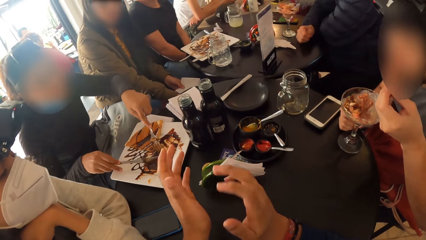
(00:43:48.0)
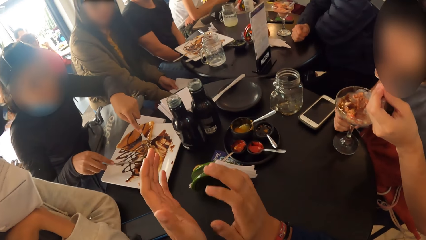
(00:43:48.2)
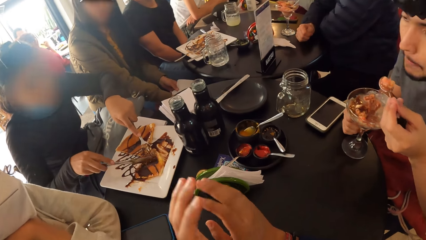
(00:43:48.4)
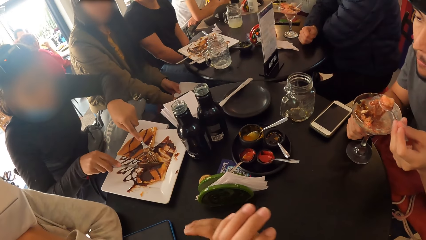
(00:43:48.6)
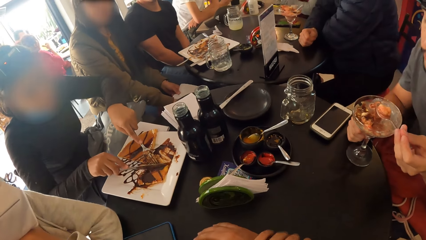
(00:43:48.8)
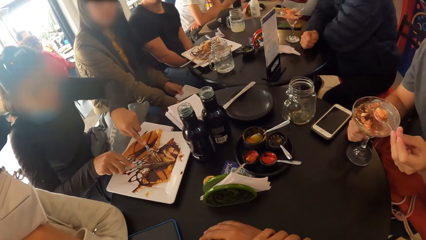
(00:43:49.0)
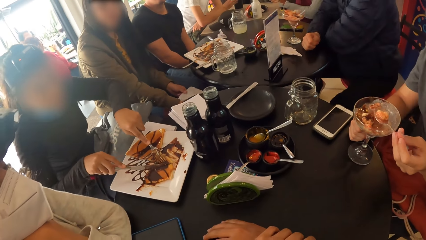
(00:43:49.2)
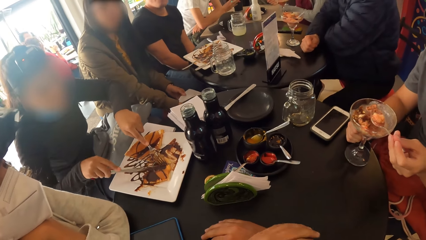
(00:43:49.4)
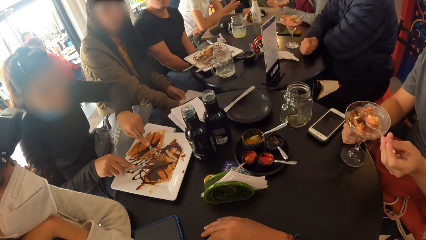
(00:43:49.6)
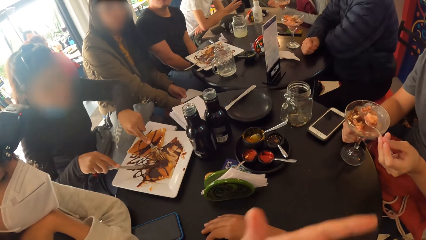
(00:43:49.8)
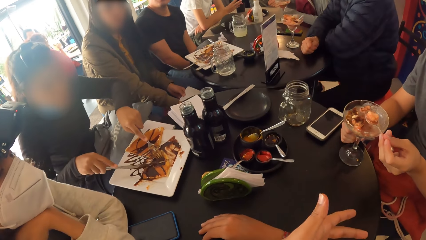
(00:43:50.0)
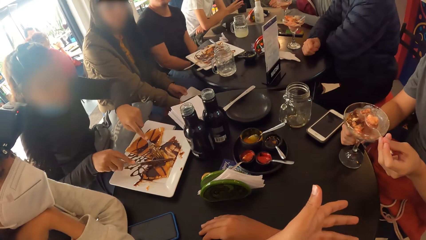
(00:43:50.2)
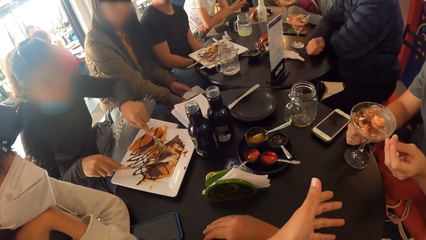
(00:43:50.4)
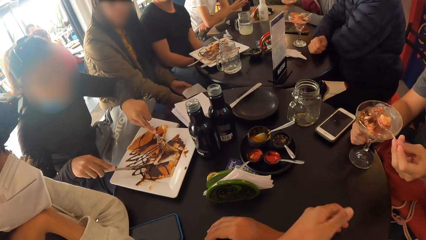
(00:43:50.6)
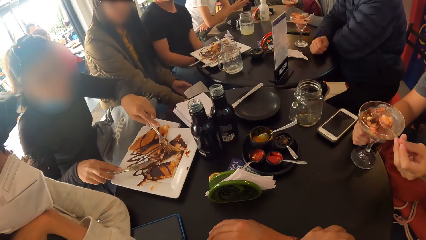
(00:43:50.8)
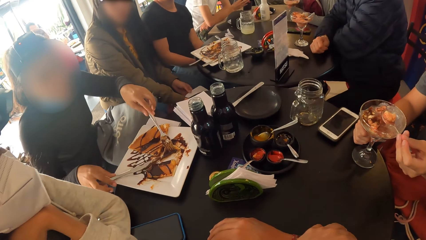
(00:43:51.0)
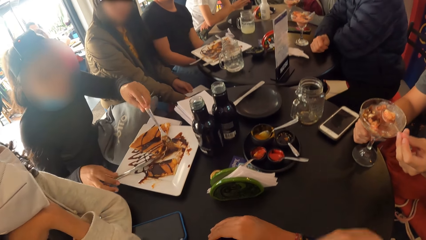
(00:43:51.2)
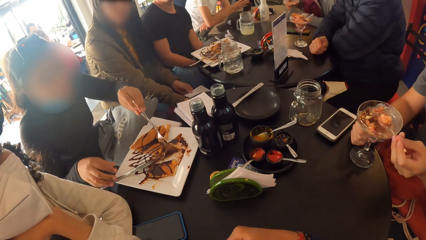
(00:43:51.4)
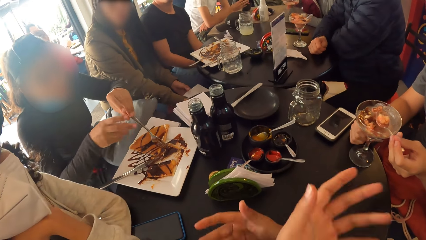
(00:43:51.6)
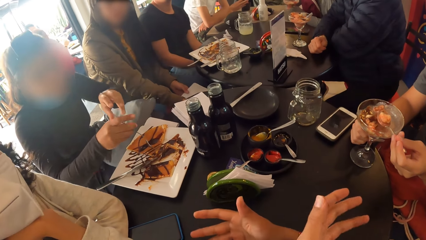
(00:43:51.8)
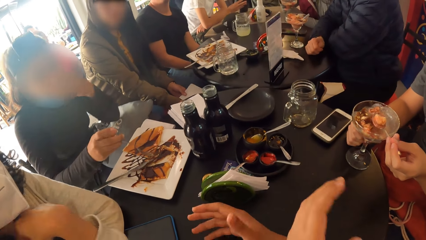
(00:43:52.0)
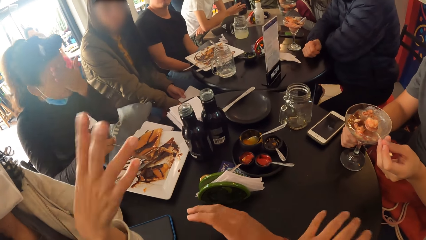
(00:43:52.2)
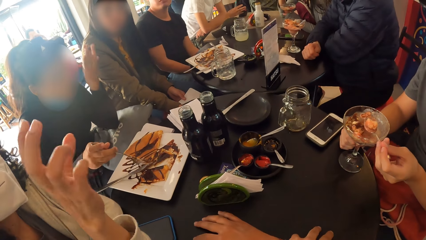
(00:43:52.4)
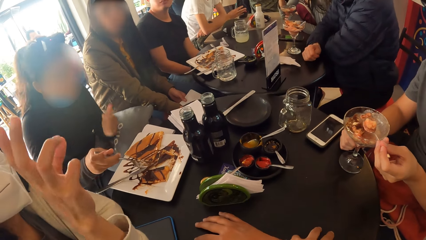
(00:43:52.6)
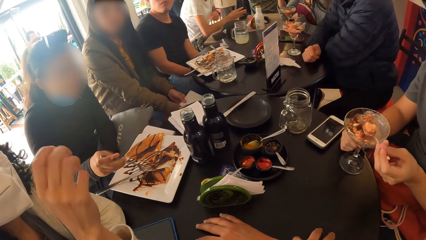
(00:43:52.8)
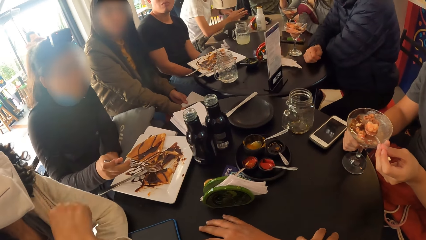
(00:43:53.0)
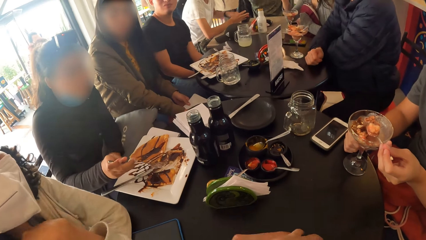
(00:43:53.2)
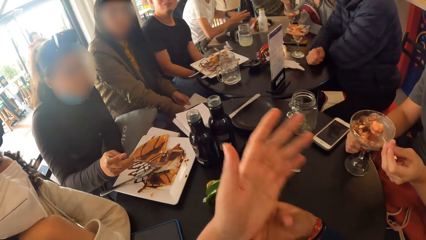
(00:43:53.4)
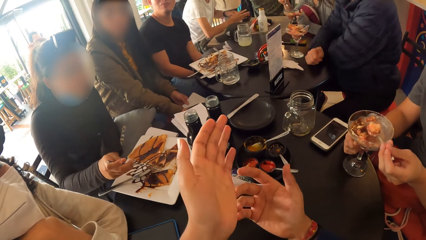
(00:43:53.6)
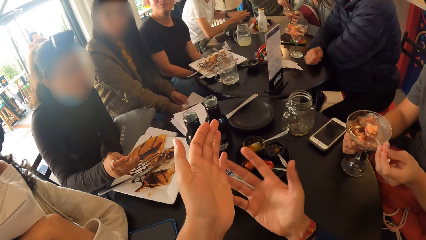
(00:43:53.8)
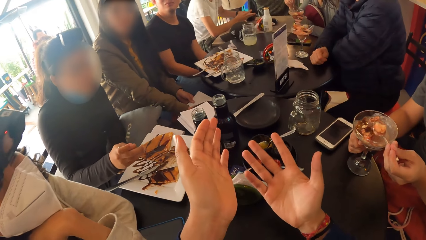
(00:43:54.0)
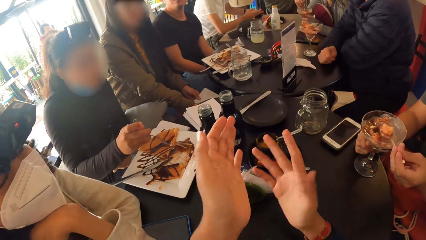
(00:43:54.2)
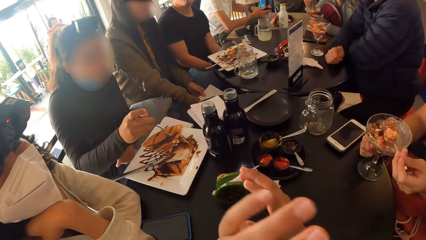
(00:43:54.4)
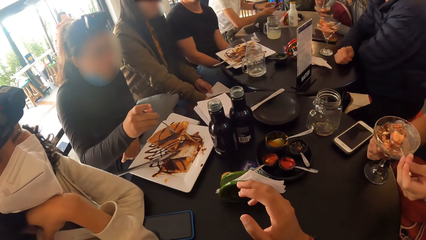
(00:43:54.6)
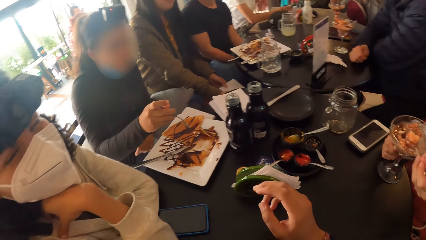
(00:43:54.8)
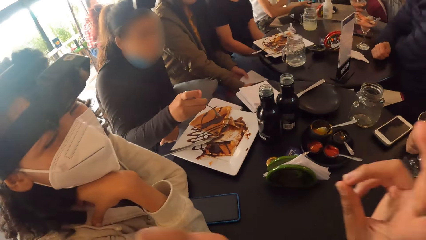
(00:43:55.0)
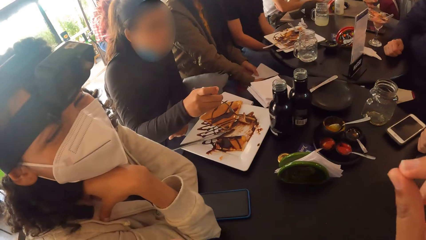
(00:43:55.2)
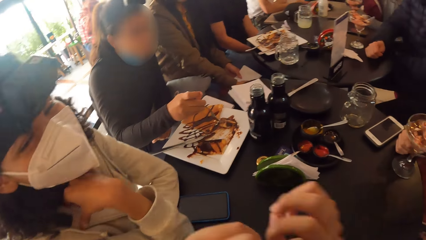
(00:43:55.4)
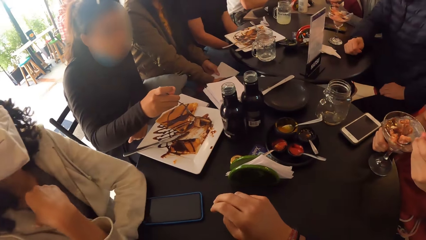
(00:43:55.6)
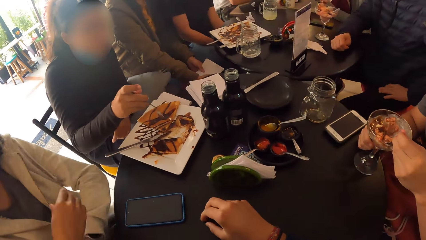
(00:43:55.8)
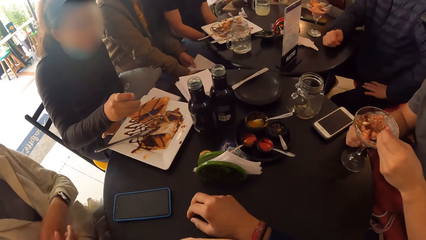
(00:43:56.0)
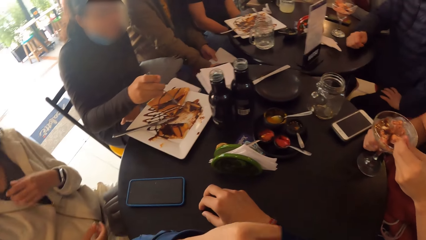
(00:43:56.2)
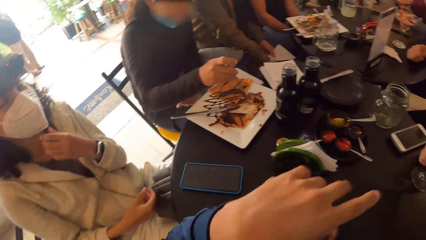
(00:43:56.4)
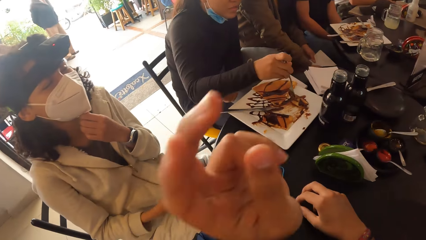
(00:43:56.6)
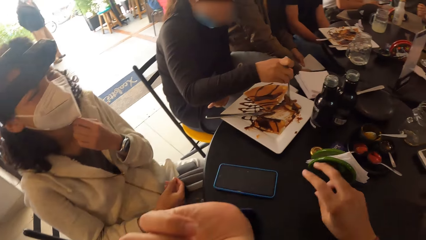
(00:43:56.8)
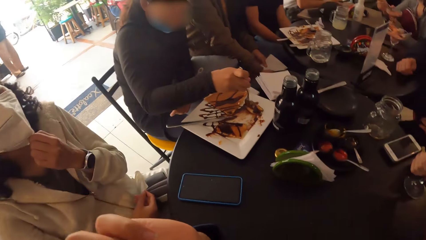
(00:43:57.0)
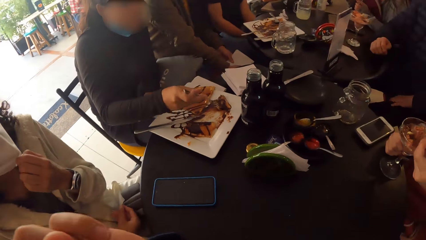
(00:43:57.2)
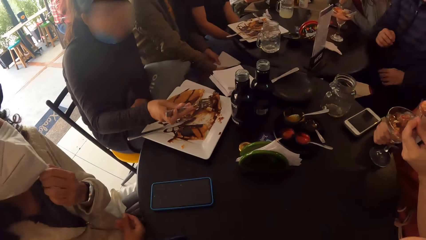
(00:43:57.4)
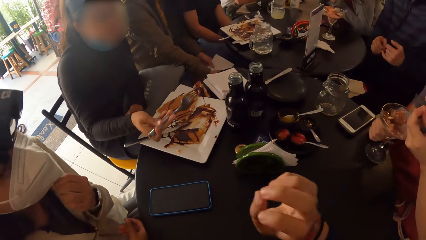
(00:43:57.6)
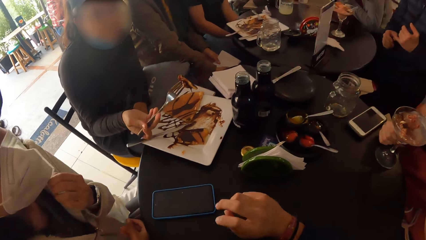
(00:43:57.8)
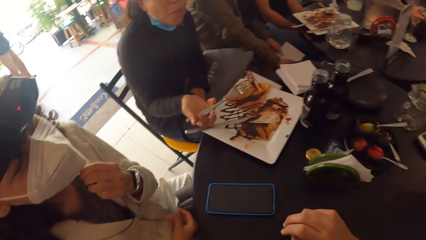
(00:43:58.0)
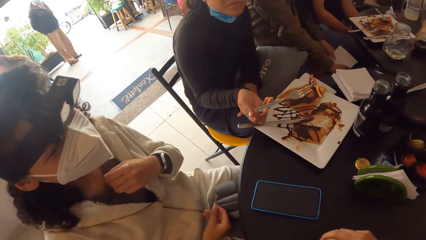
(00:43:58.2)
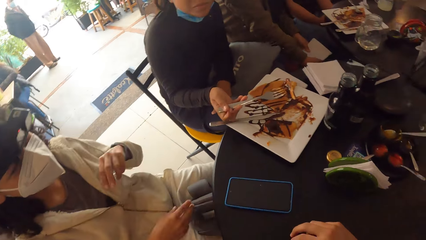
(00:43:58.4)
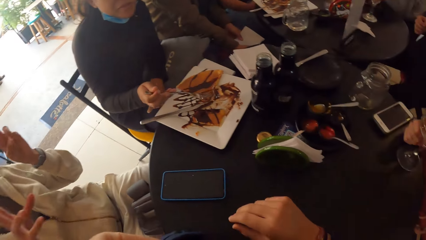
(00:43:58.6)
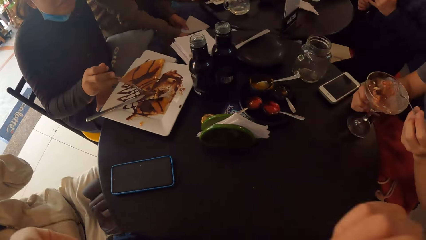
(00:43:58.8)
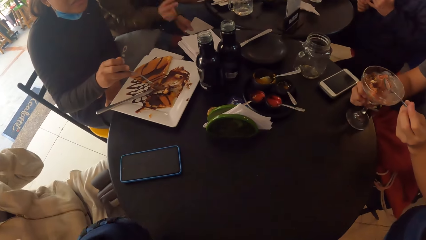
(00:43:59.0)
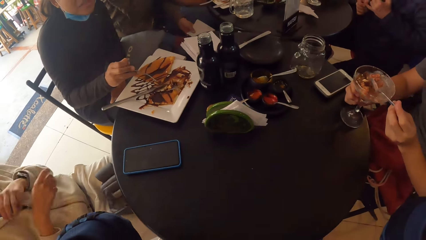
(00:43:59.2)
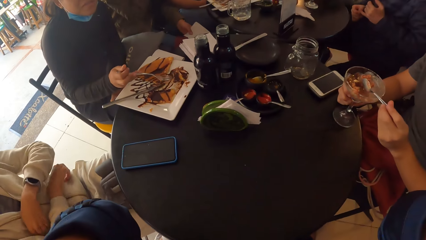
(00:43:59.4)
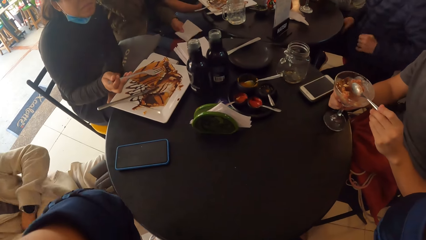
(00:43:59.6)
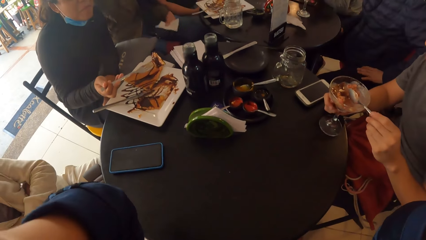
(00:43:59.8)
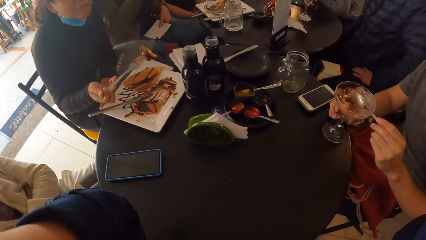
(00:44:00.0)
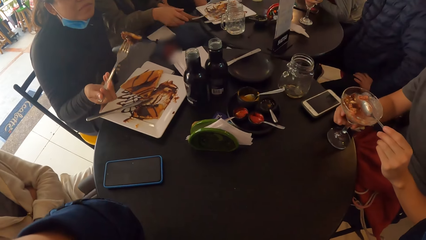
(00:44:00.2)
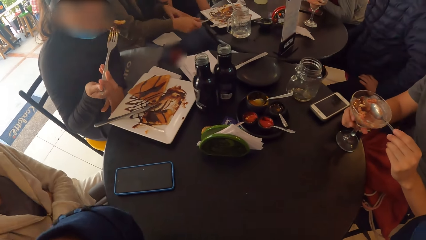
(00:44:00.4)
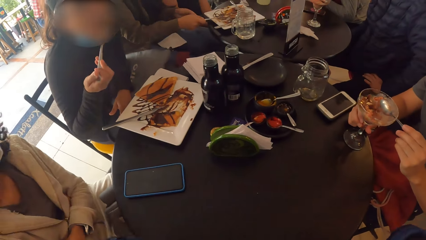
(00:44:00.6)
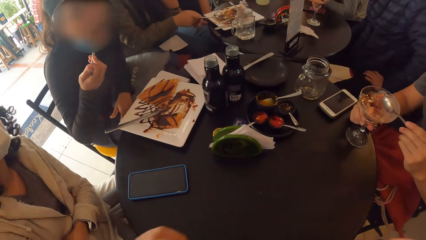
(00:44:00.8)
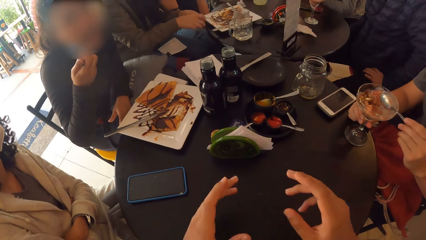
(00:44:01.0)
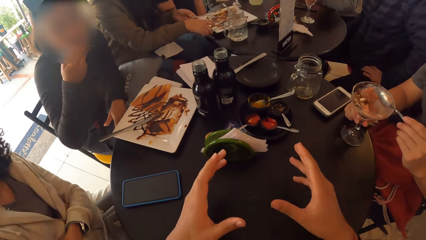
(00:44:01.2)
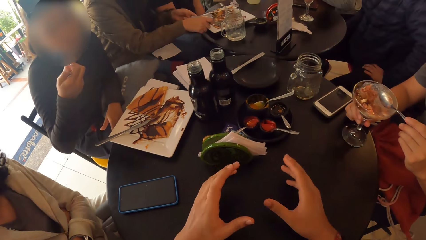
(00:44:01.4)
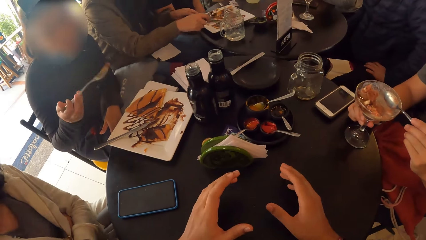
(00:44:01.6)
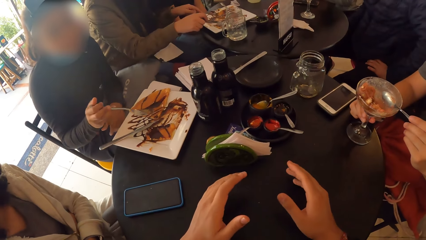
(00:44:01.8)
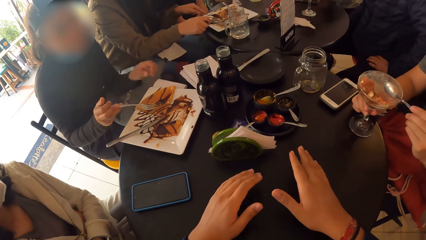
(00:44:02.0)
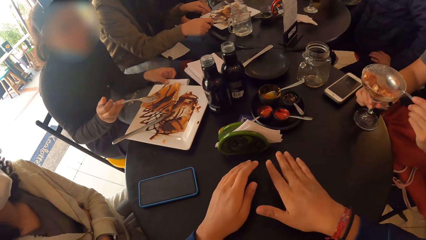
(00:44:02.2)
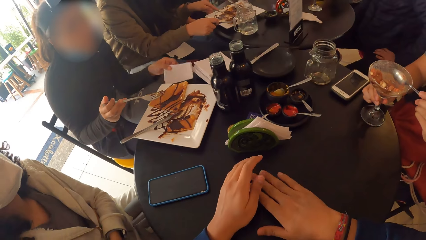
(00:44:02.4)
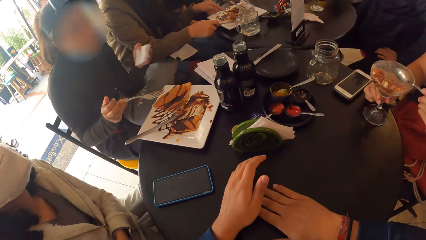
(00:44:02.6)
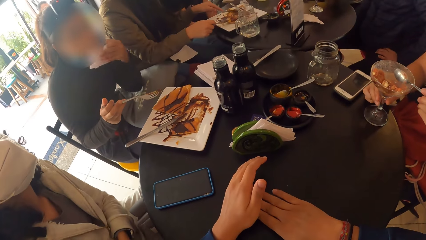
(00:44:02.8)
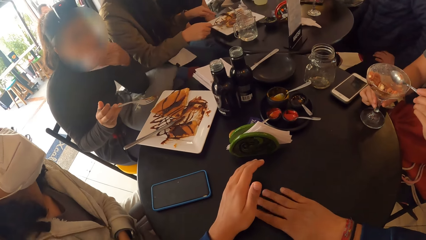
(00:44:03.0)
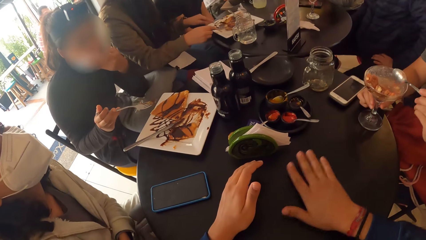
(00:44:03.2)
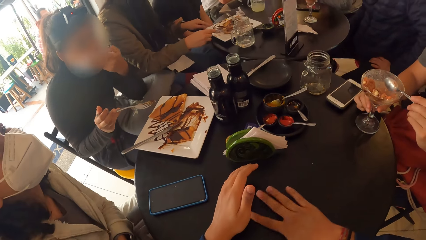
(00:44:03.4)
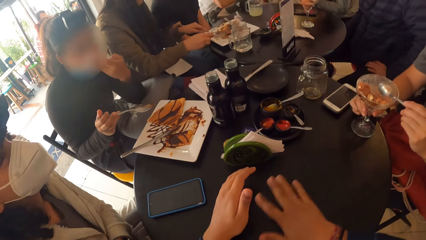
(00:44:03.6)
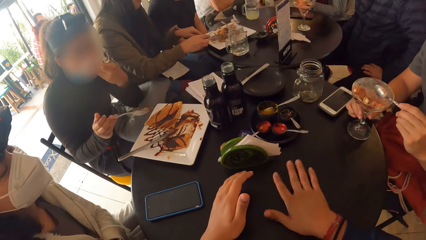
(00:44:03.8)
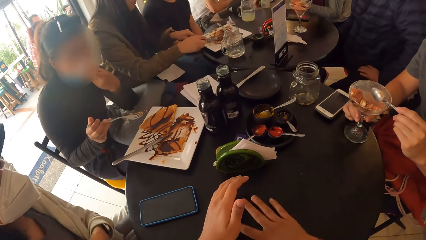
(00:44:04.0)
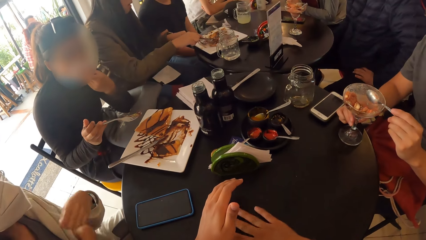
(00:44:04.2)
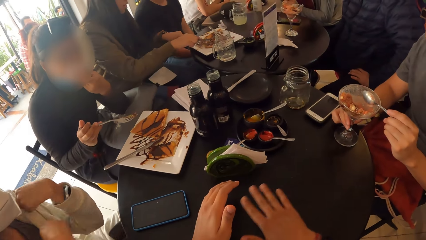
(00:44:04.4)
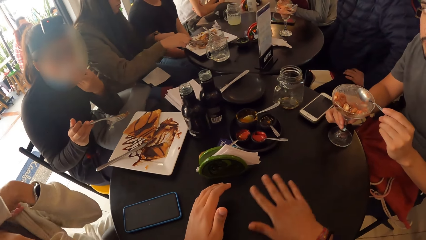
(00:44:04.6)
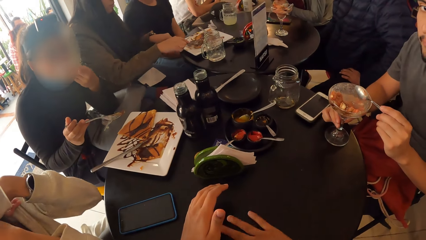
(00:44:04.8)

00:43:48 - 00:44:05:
The camera wearer interacts with the third woman. The first woman drops the knife in her right hand on the plate, passes the fork from her right hand to her left hand, and picks up the pie on the plate with the fork in her right hand. The first woman eats the pie on the fork in her right hand. The other woman picks up the fork from the plate with her right hand, passes the fork from her right hand to her left hand, picks up the knife from the plate with her right hand, and cuts the pie on the plate with the fork in her left hand and the knife in her right hand. The first woman picks up the serviette from the table with her left hand and cleans her mouth with the serviette in her left hand. The camera wearer touches the table. They interact with the third woman and the first woman.
